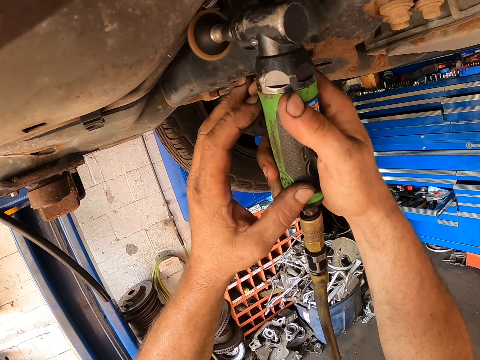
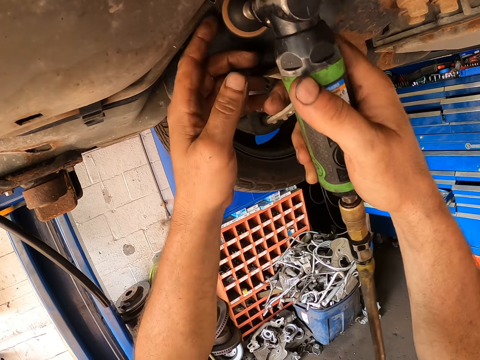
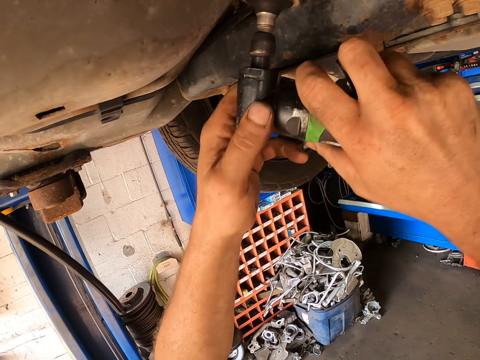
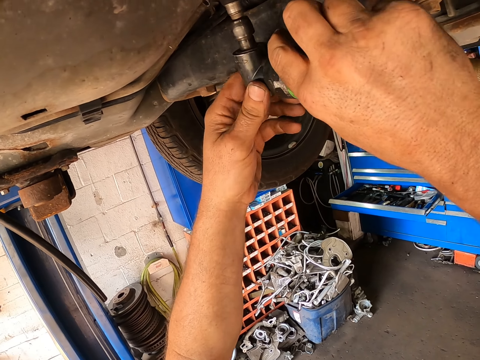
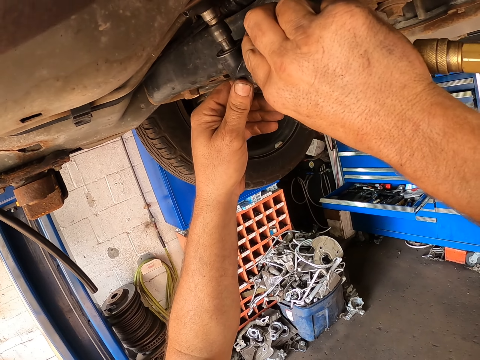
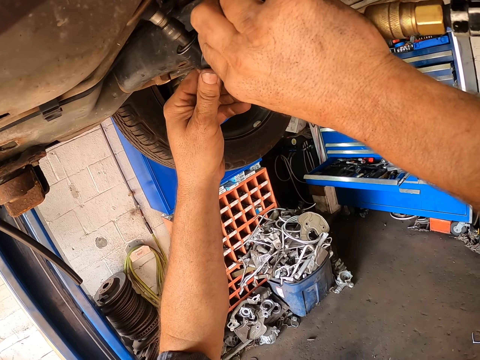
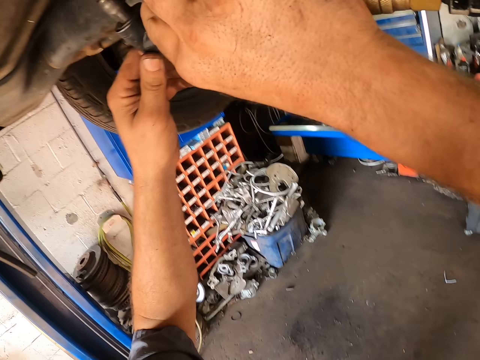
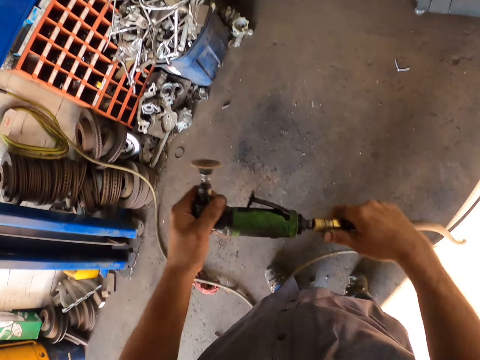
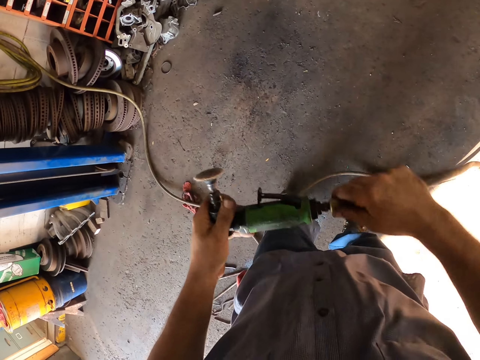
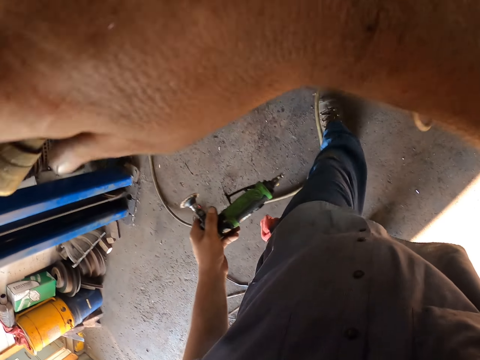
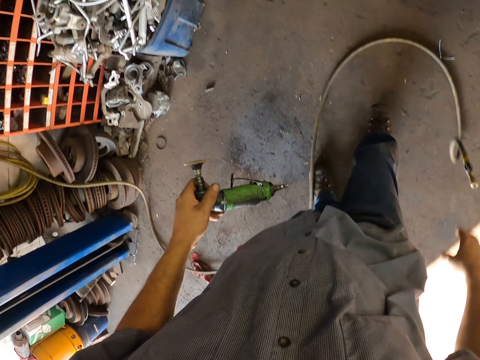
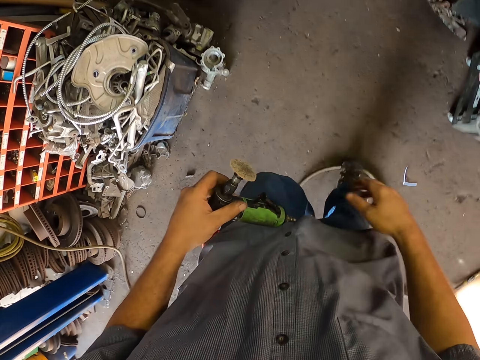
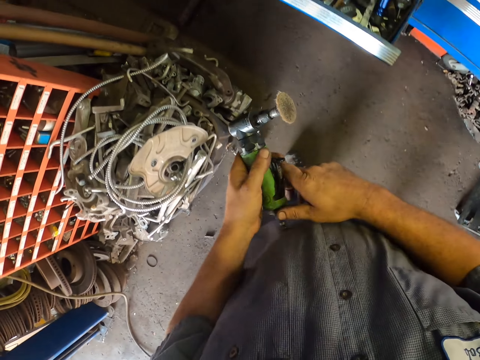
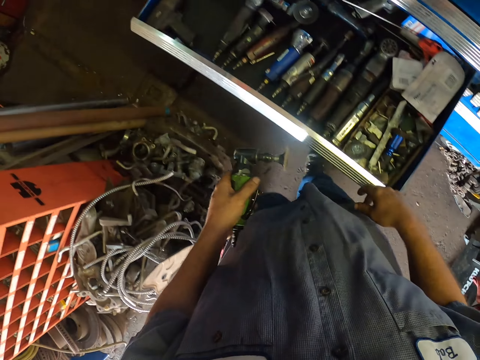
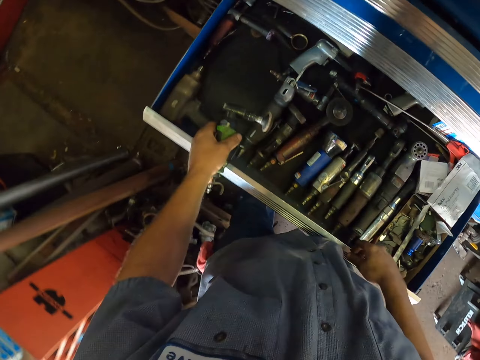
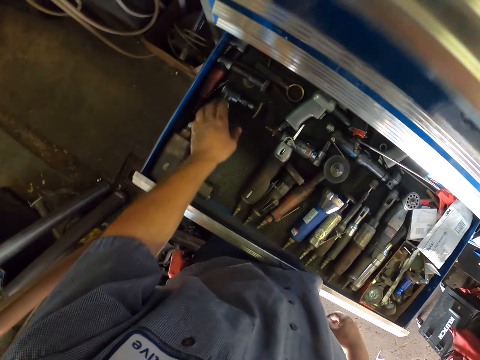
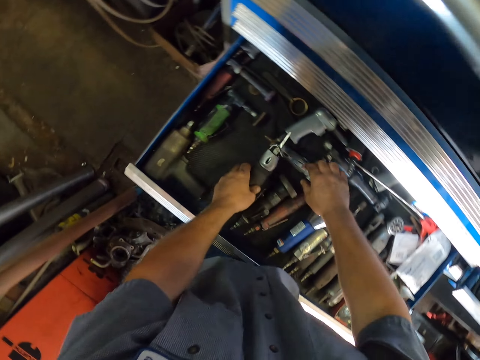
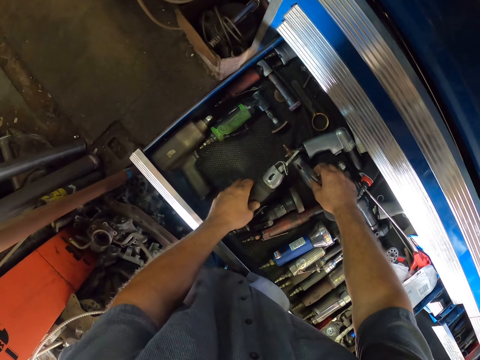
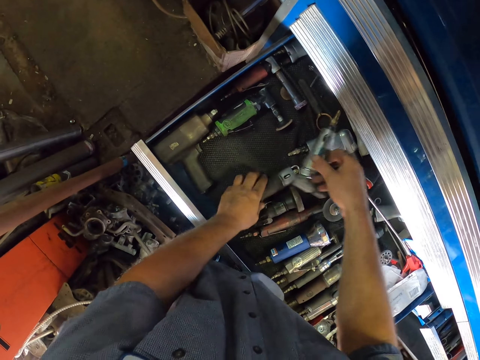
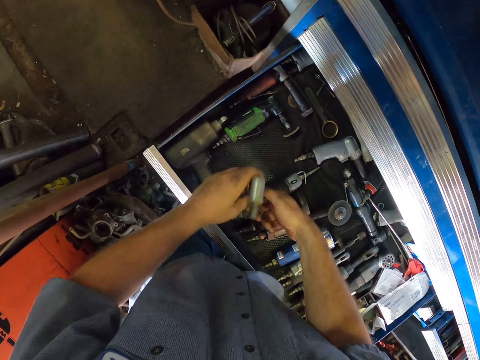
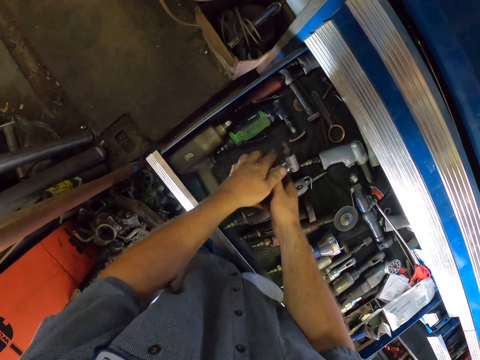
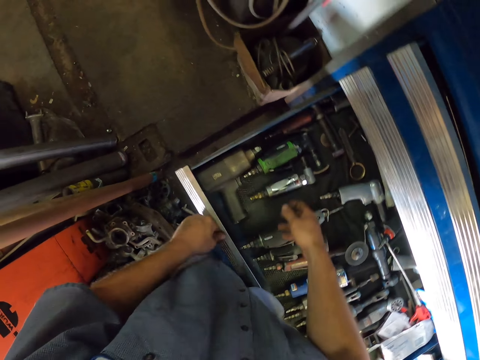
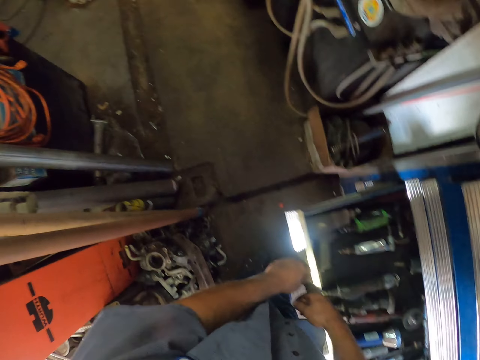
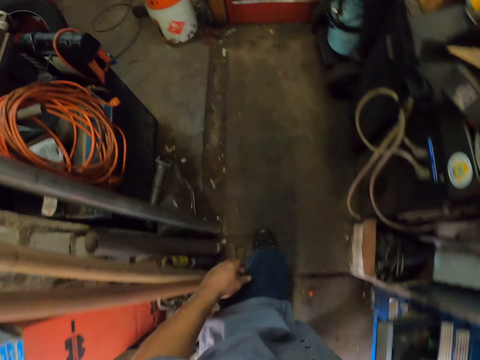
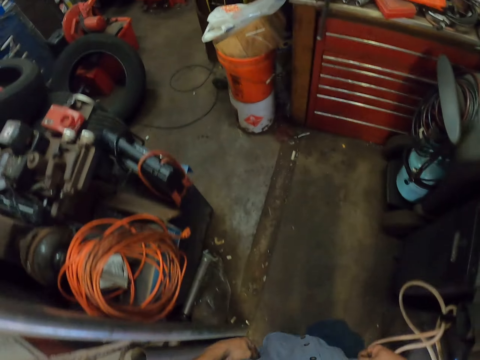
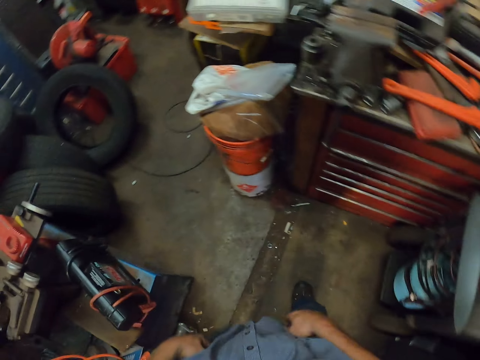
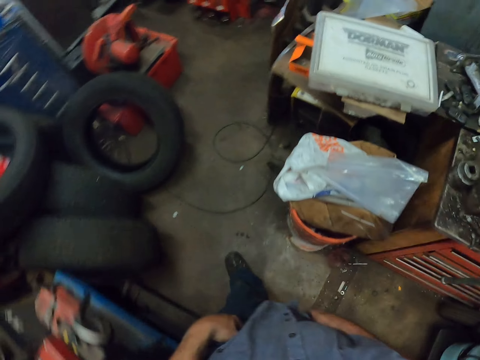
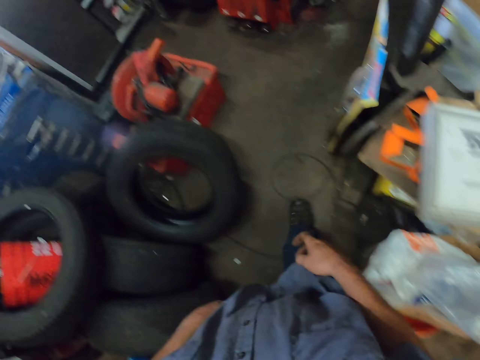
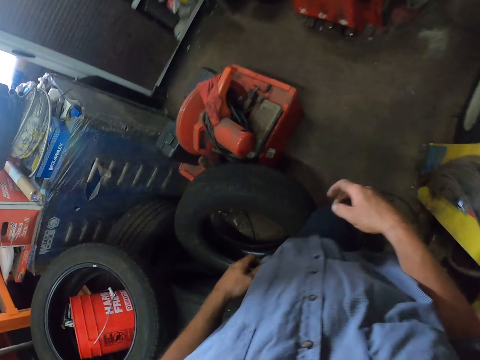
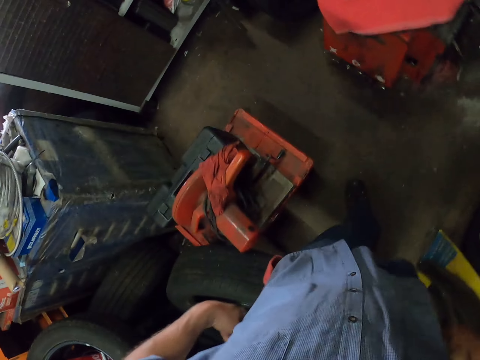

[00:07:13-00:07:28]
The camera wearer disconnects the random orbital polisher from the pipe. They throw the cable now. They walk. They put the random orbital polisher in the tool drawer. They pick up something and put it down. They touch tools in the drawer. They close the tool drawer. They walk into the garage.

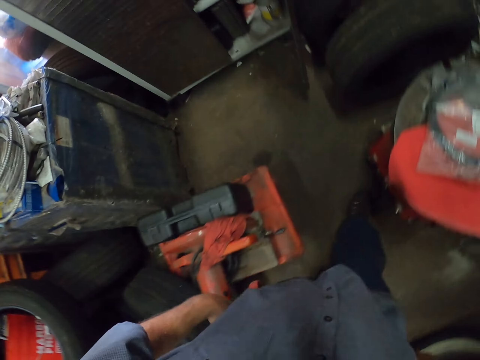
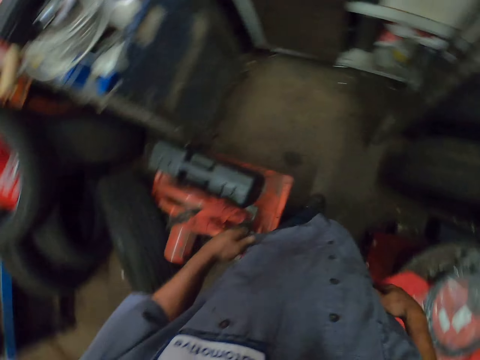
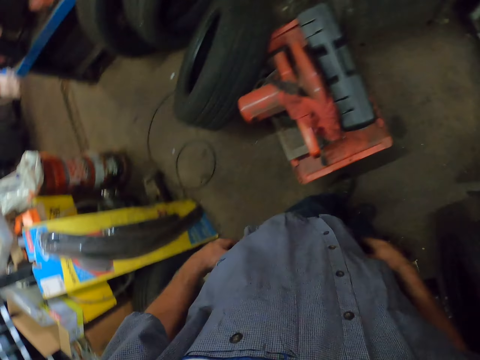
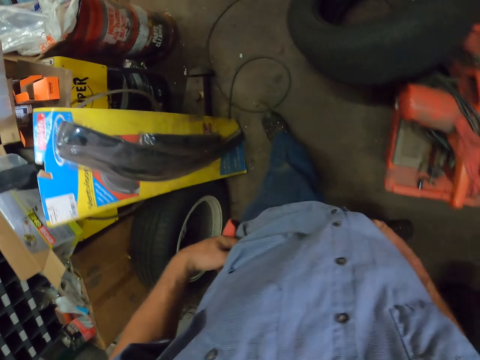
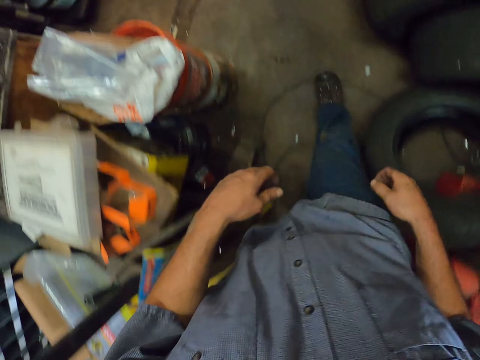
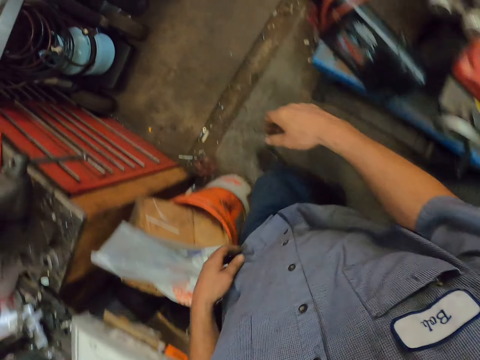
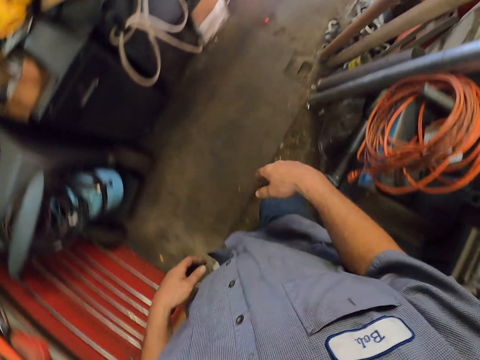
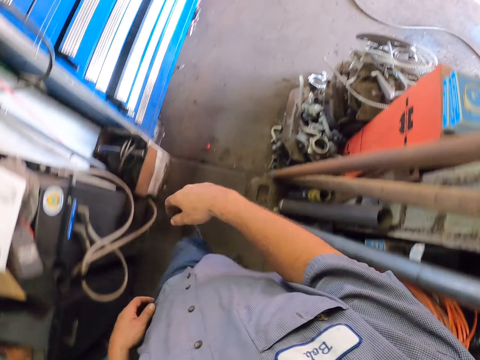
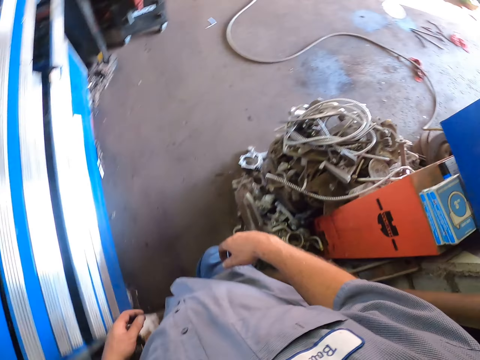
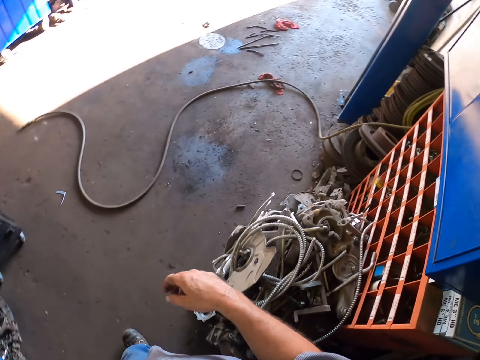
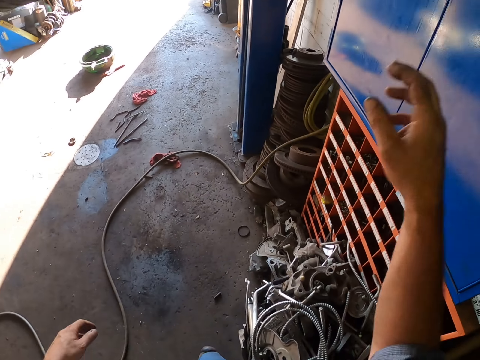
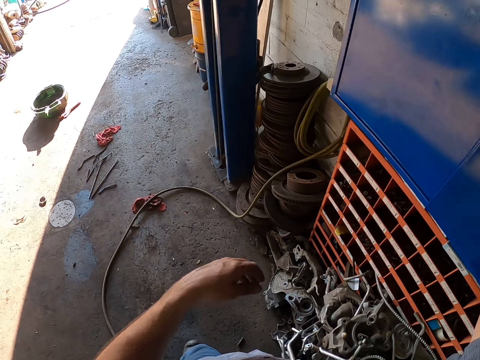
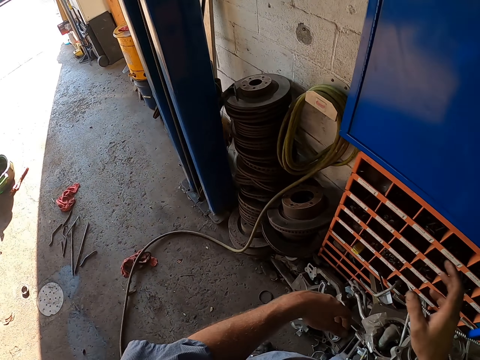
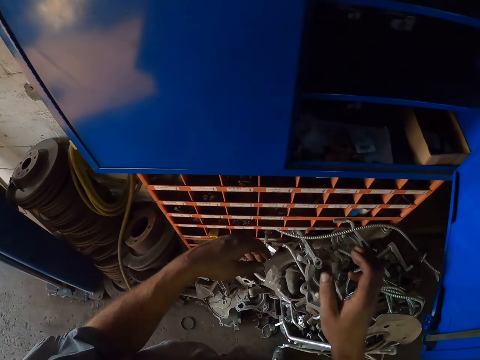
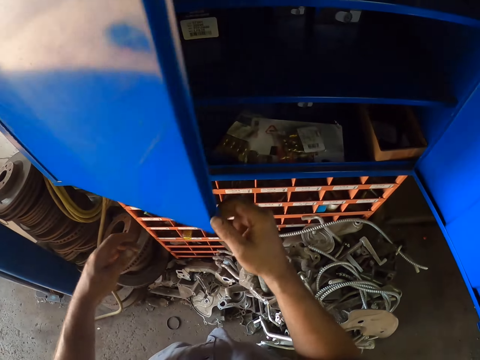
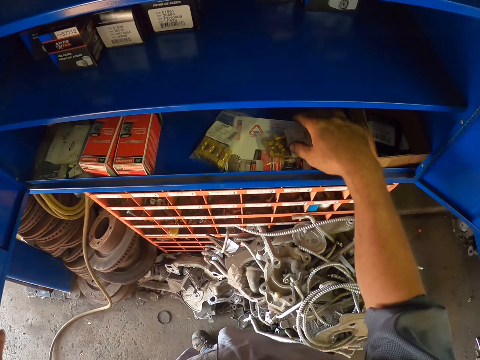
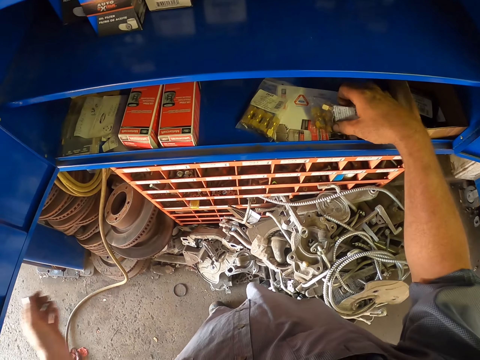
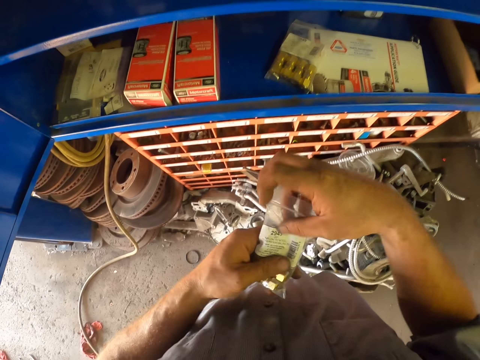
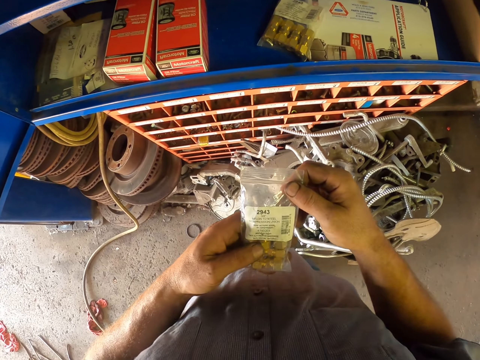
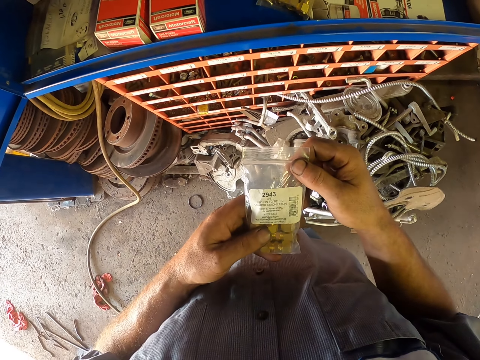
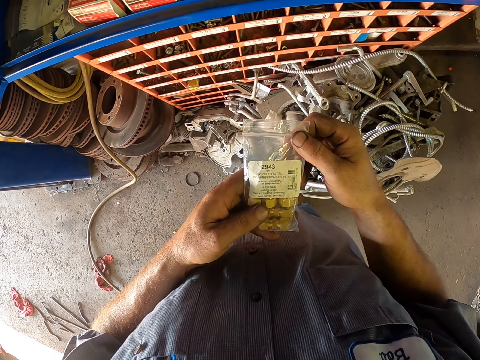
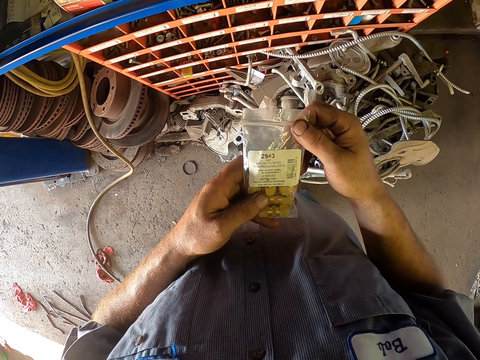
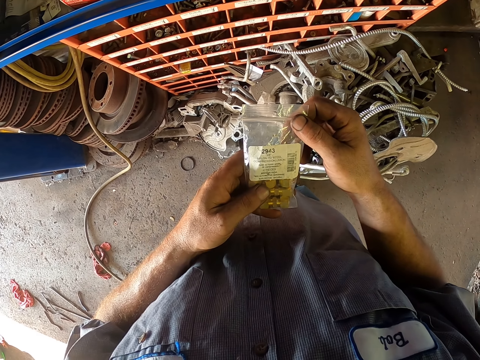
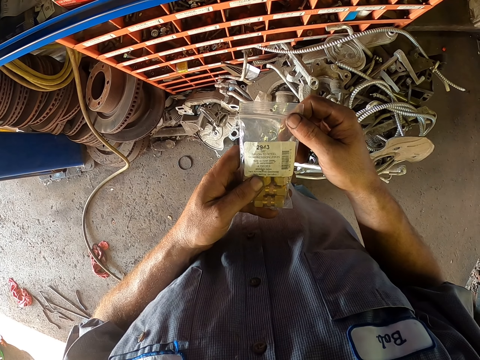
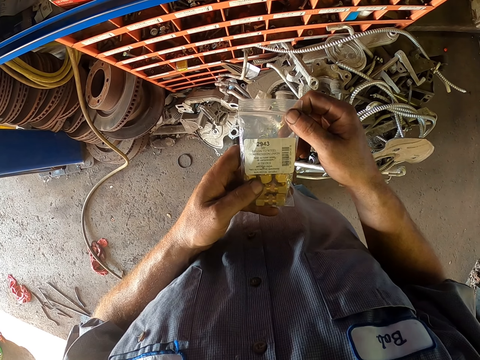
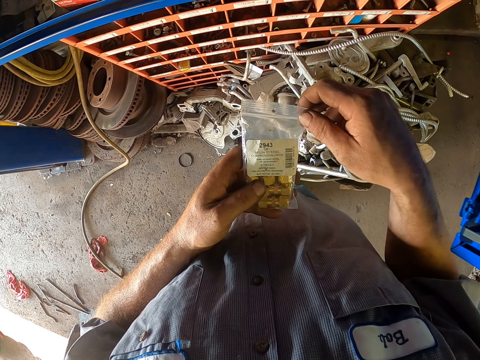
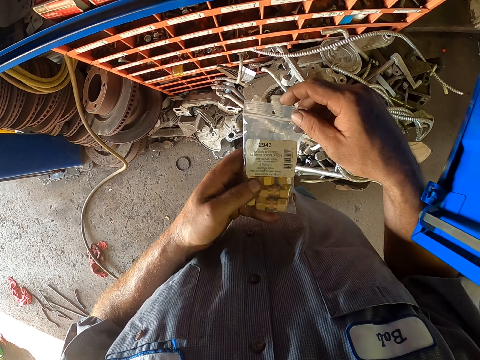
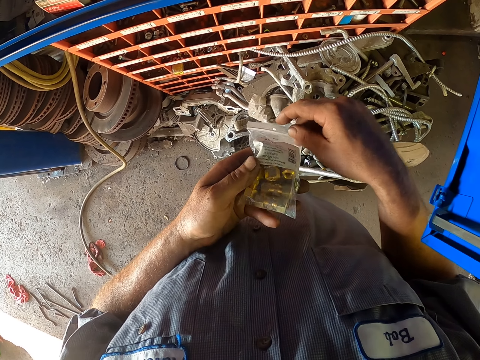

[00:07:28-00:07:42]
The camera wearer turns around and walks out of the garage. They open the wall tool shelf or toolbox. They pick up a paper with bolts. They read the instructions on the paper.
